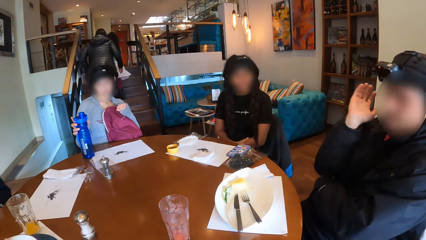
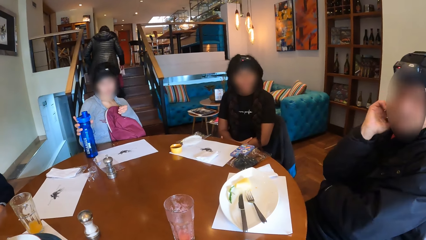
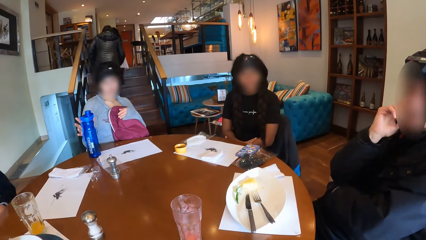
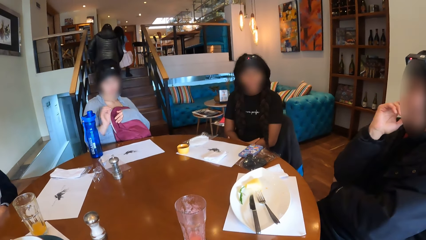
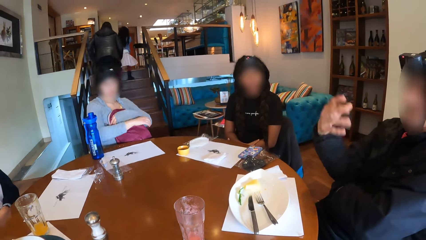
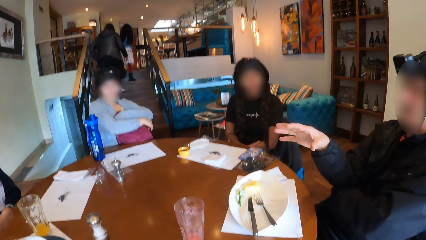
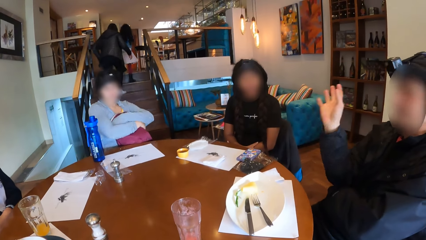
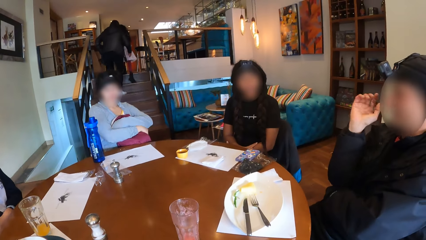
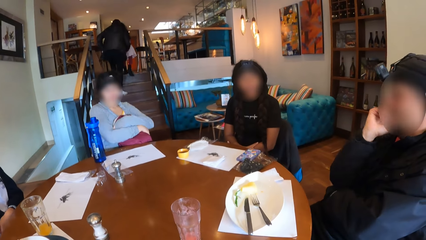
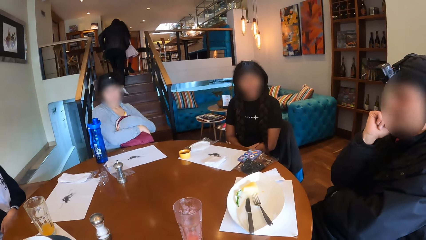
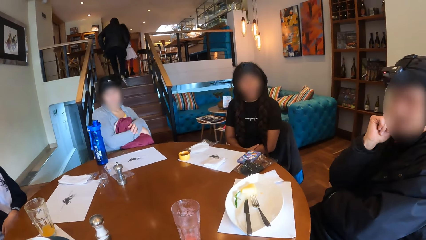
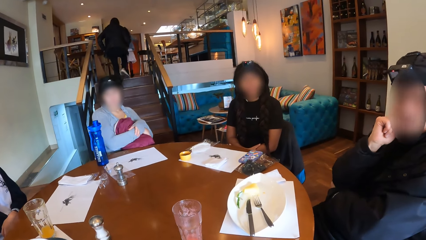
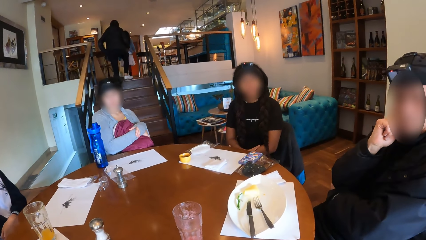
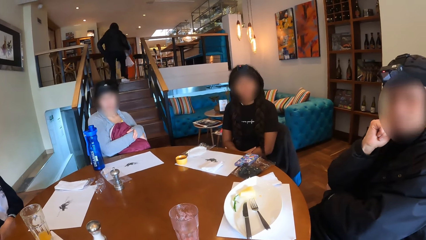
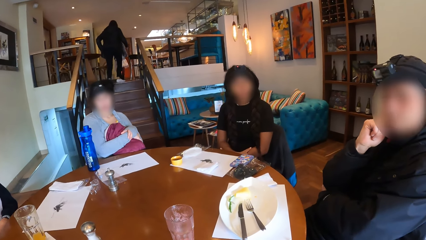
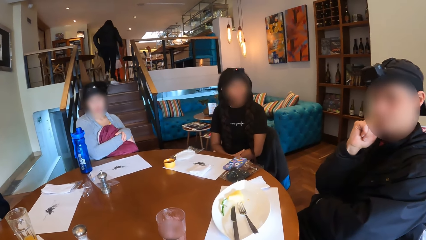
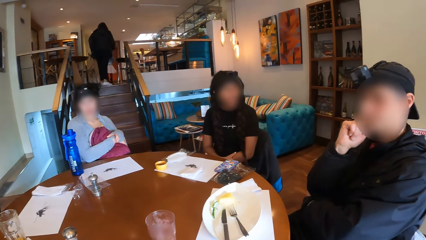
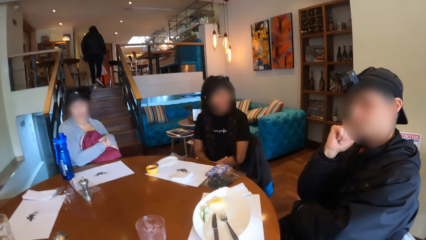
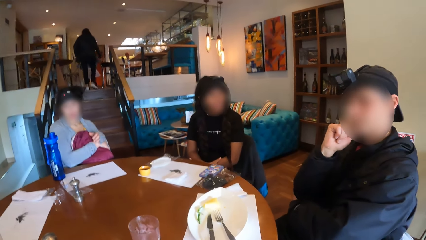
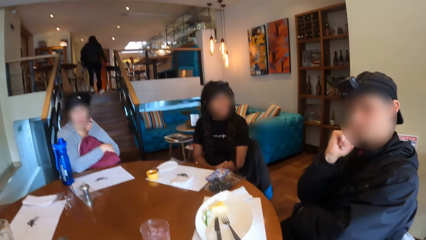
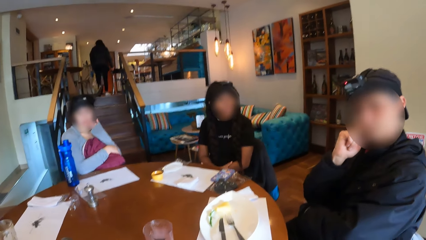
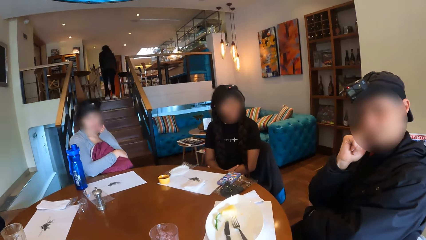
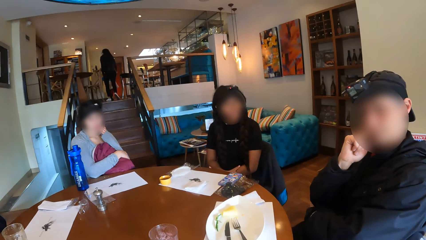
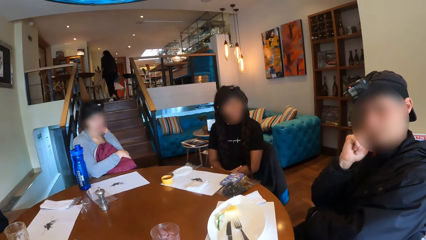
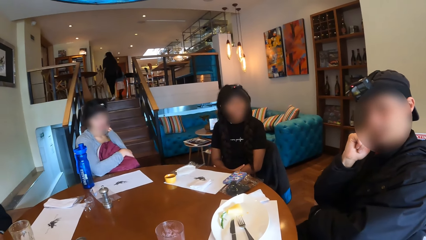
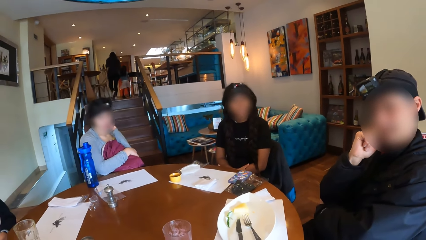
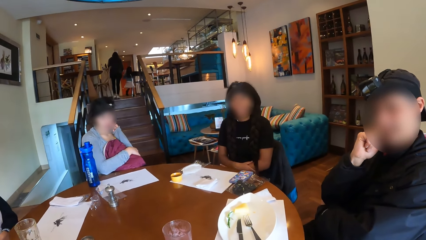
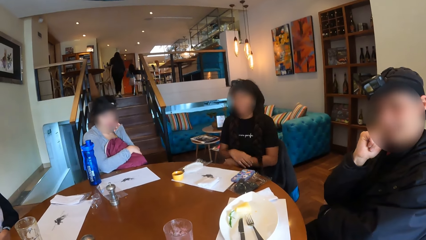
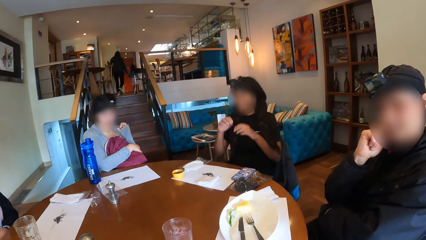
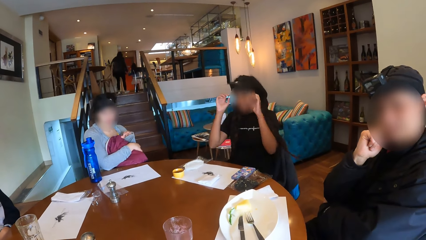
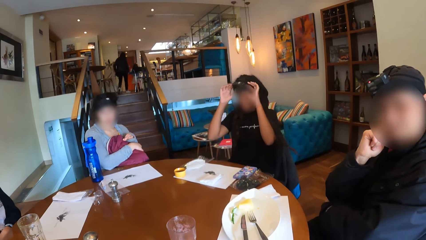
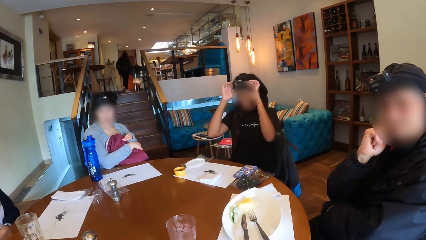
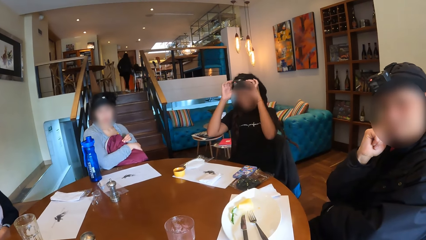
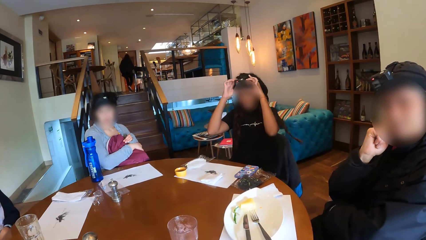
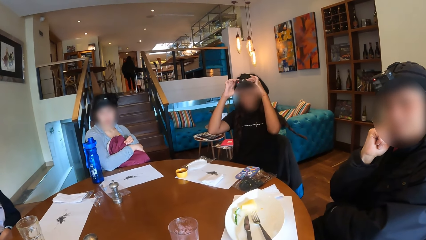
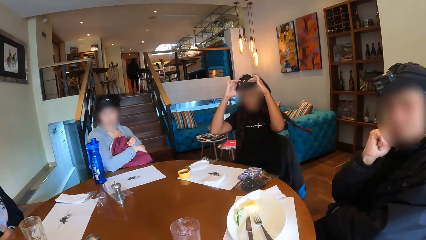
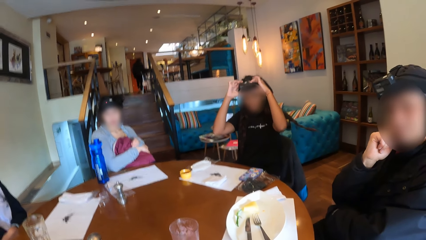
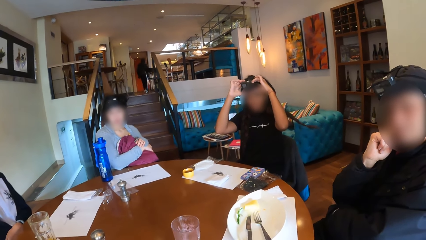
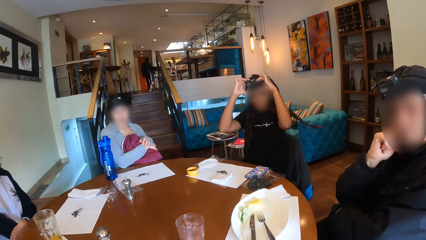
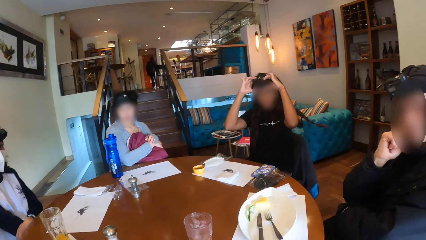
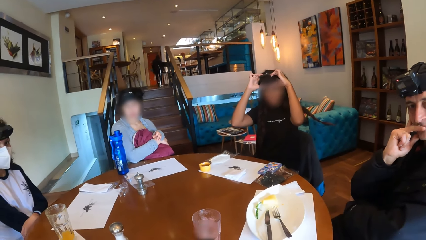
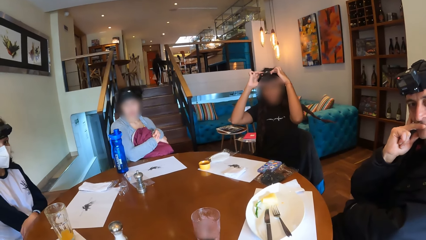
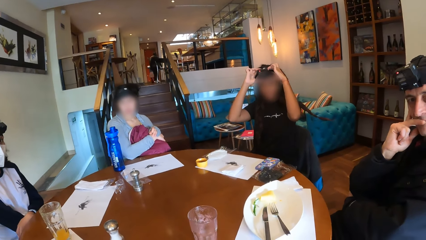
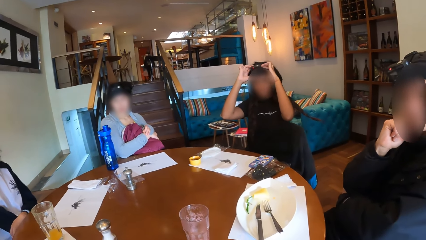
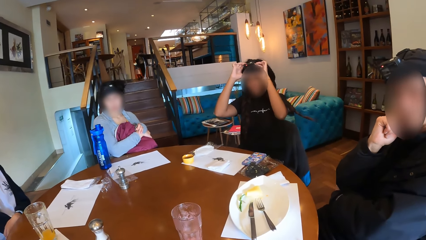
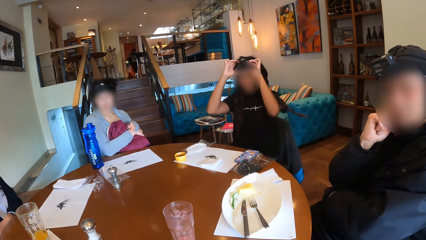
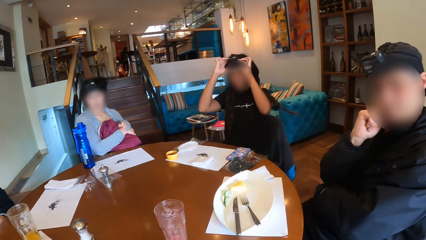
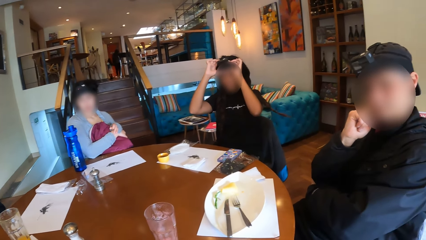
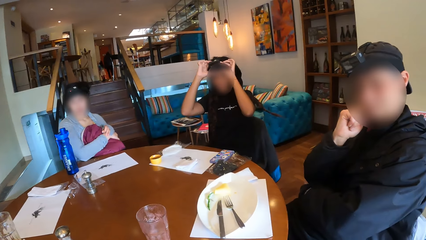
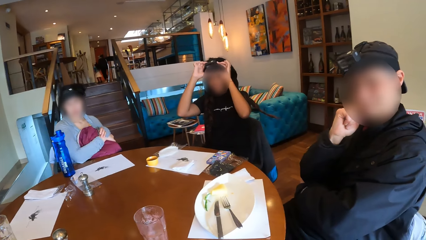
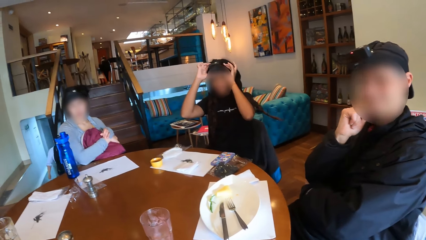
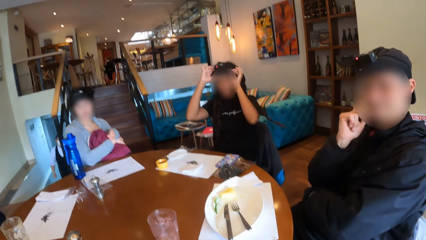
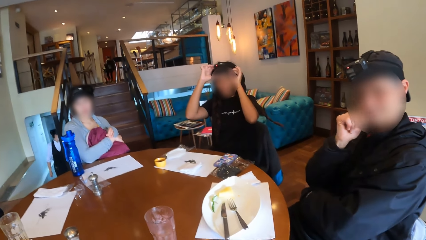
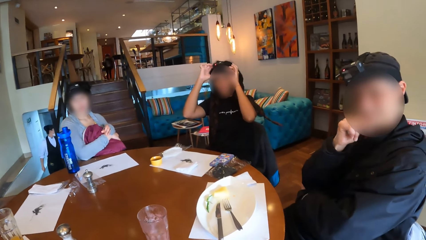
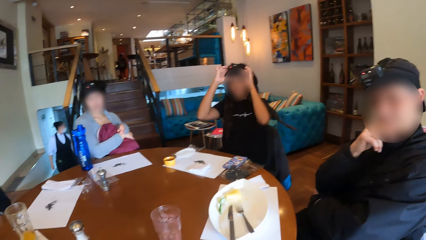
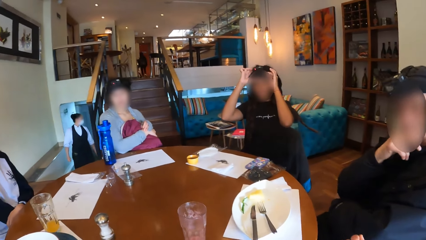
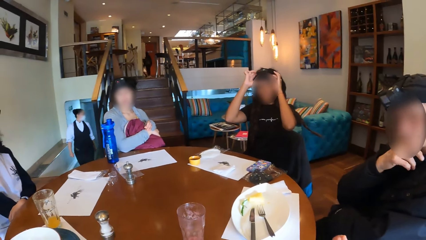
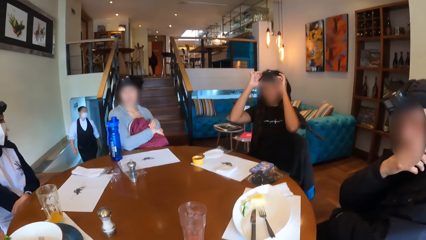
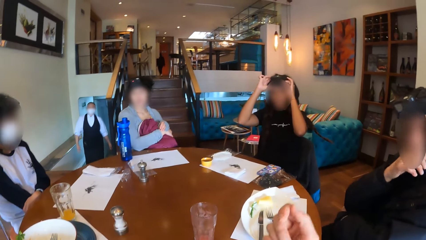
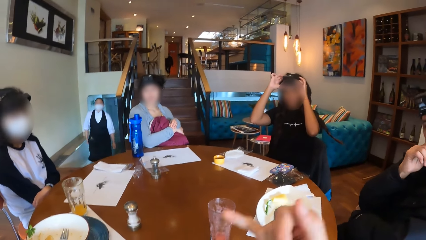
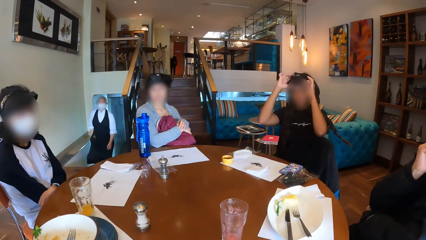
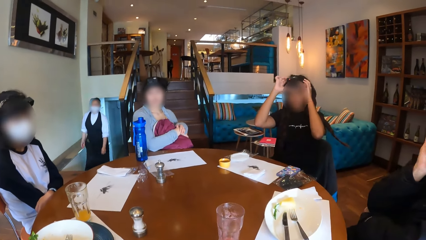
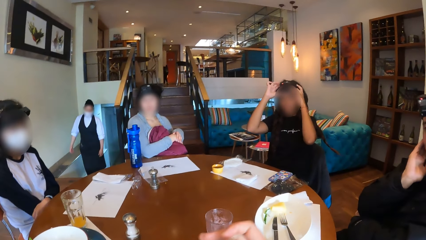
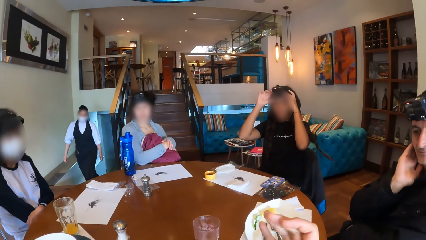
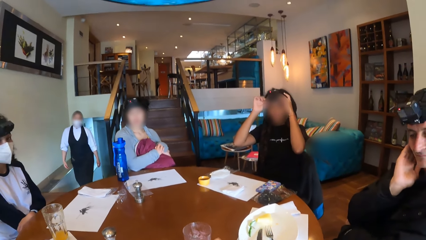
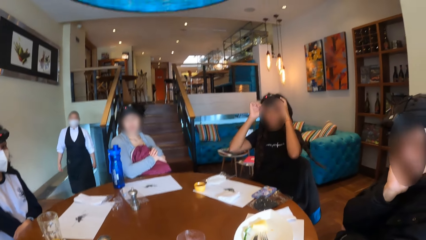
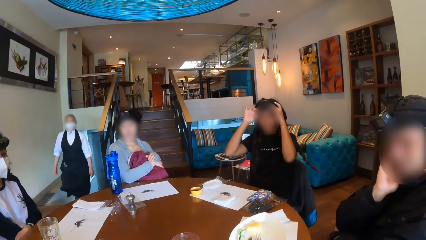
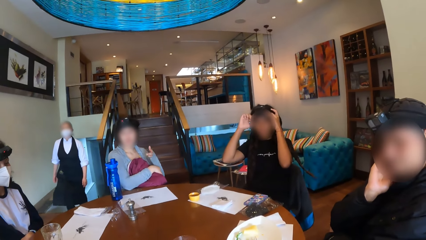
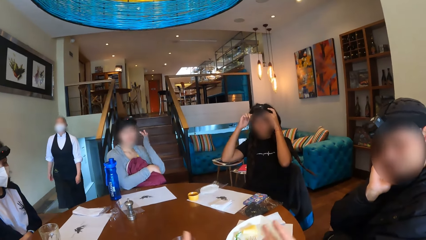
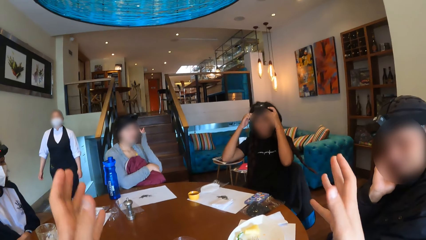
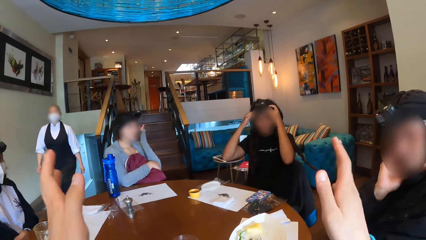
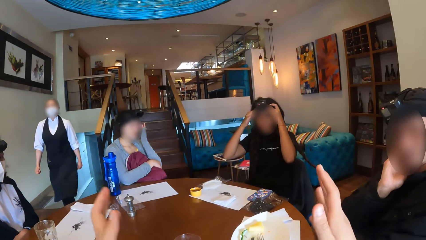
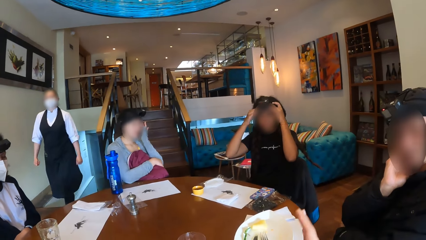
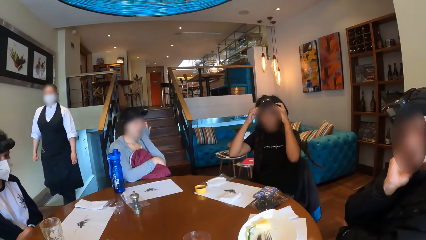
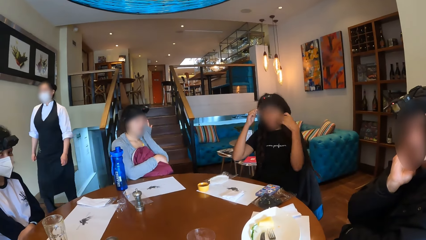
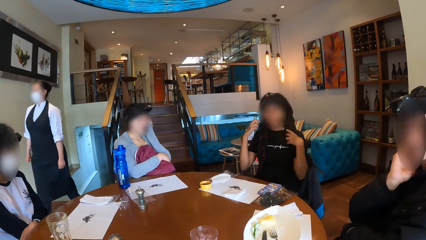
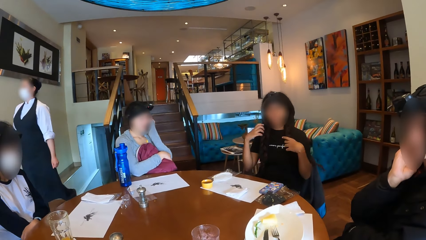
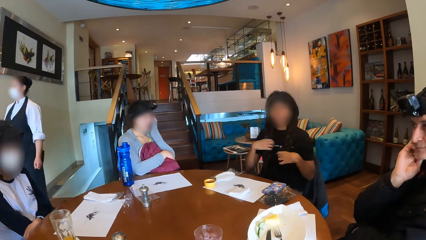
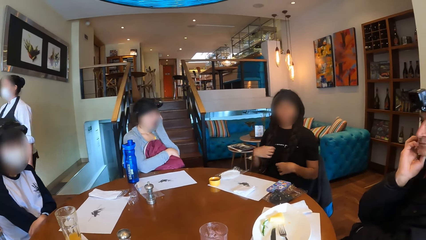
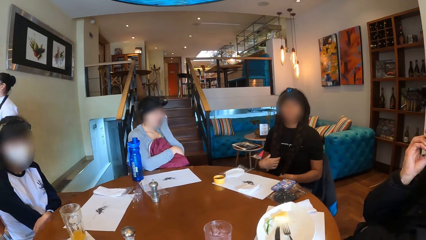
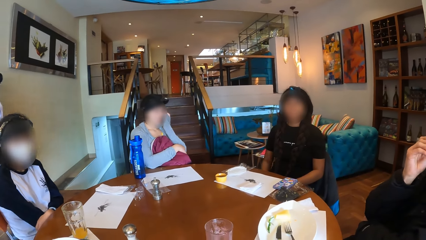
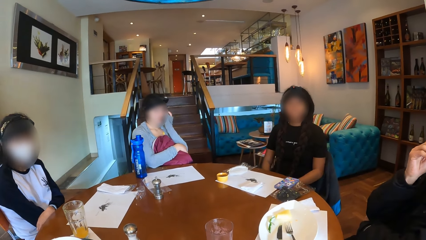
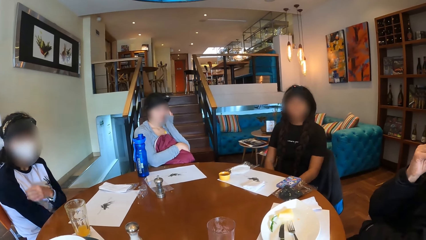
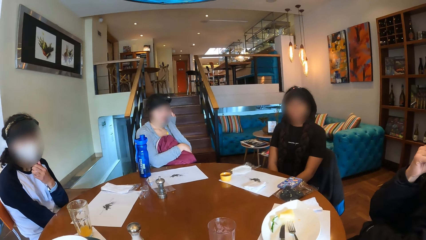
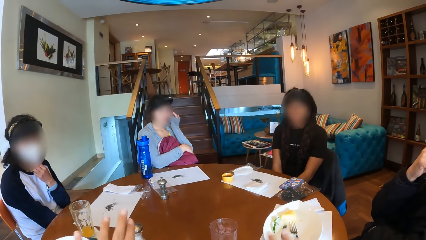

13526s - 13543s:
The woman places the water bottle on the table with her right hand. The woman folds her arms around the bag on her chest. A man uses hand gestures. The man holds his chin with his right hand. The camera wearer looks around the room. Another woman adjusts a camera on her head with her hands. A waiter walks up a staircase towards the table. The camera wearer looks around the room. The first woman touches her head with her left hand. The camera wearer uses hand gestures.
